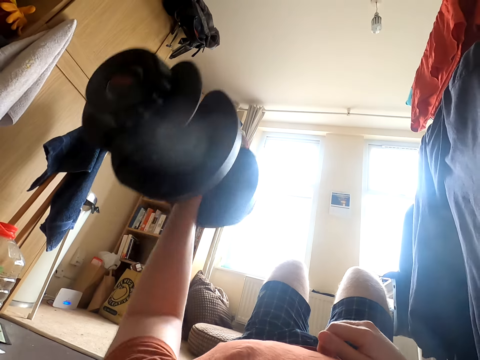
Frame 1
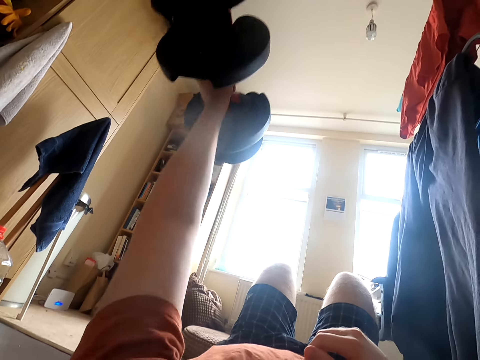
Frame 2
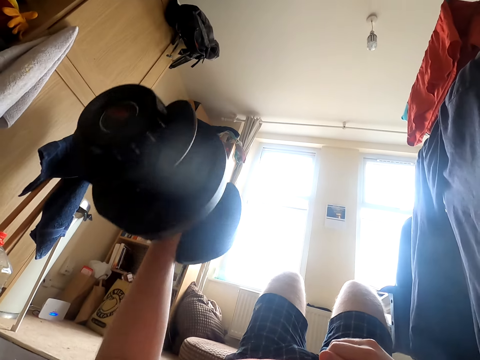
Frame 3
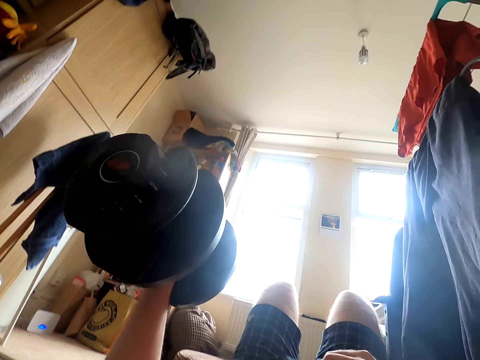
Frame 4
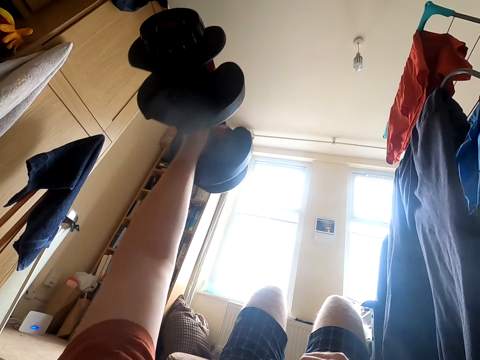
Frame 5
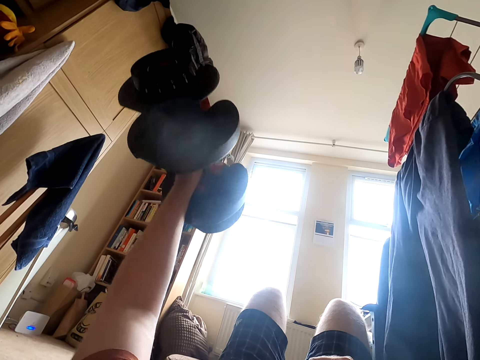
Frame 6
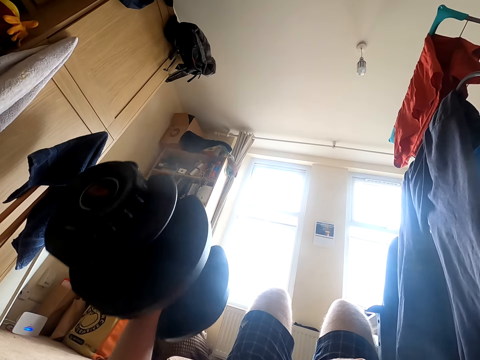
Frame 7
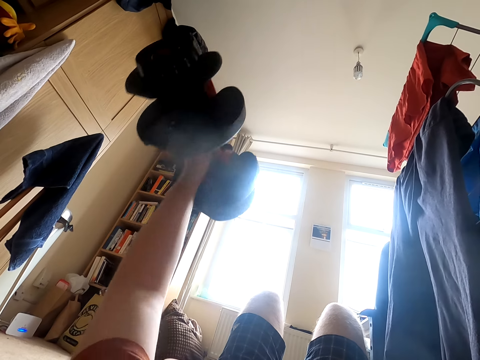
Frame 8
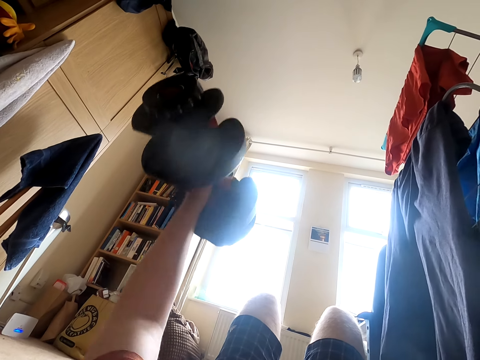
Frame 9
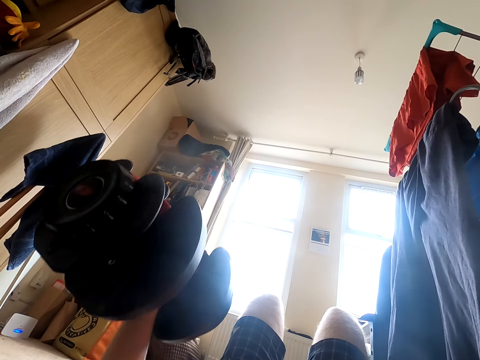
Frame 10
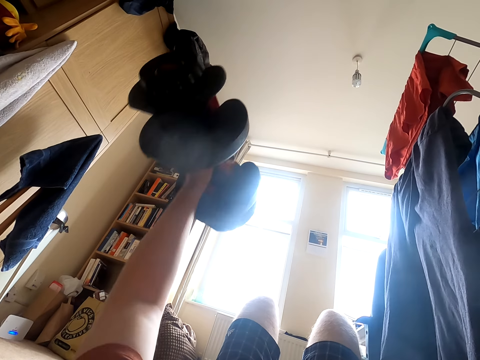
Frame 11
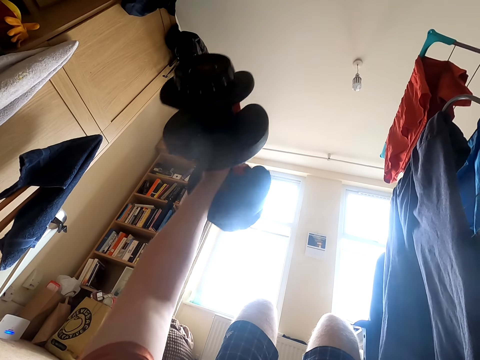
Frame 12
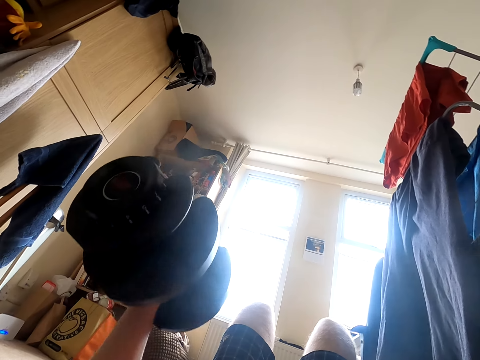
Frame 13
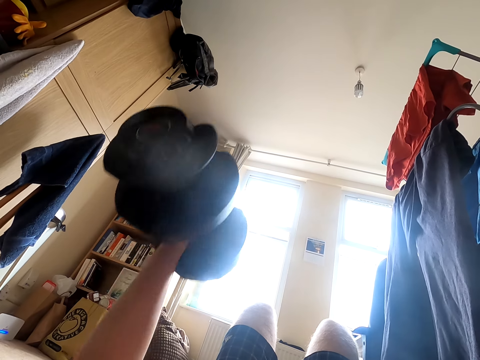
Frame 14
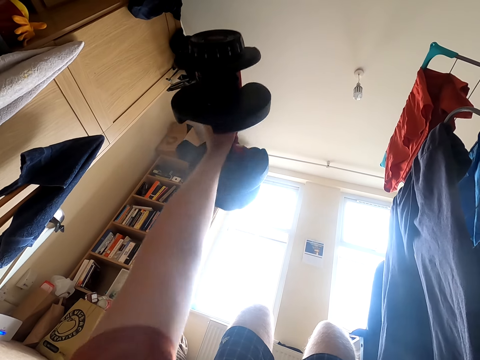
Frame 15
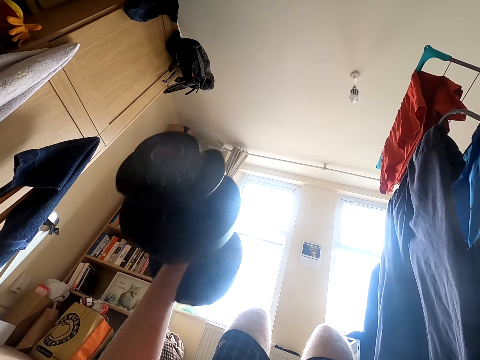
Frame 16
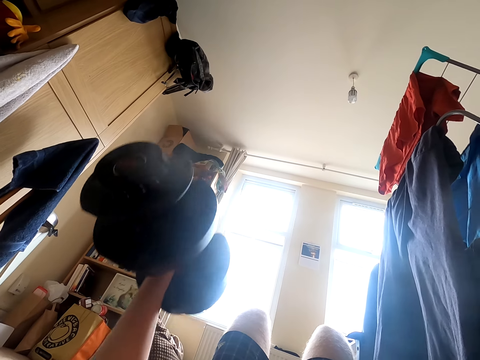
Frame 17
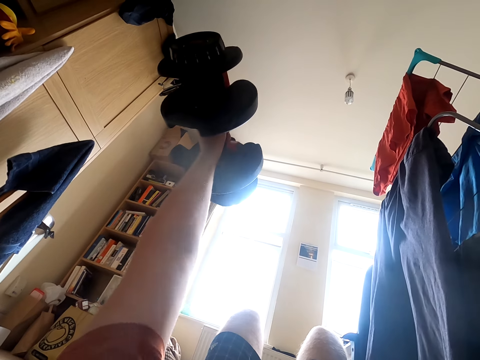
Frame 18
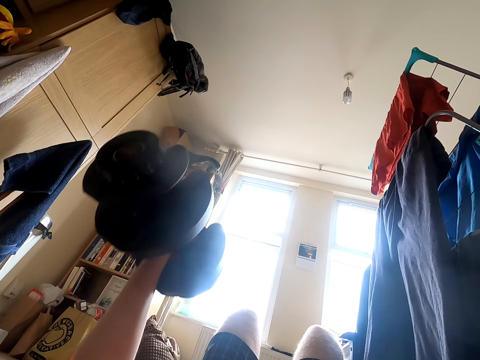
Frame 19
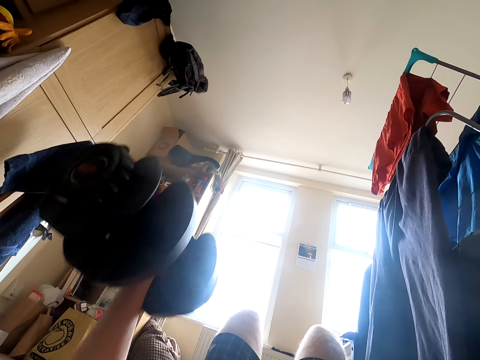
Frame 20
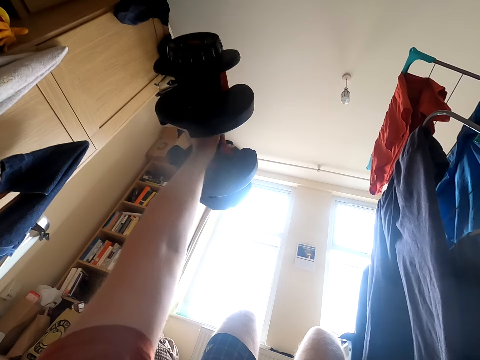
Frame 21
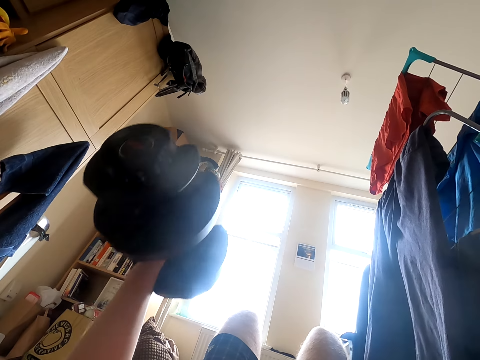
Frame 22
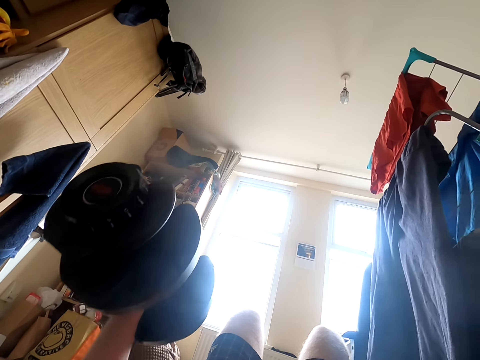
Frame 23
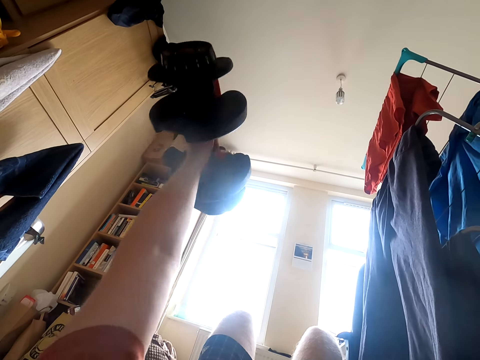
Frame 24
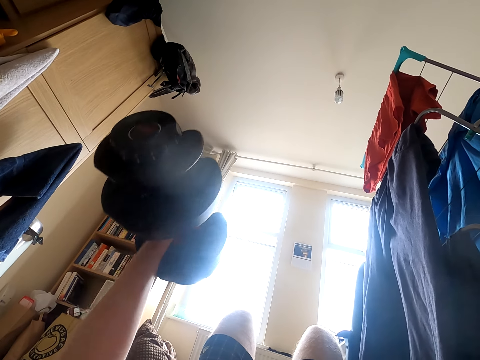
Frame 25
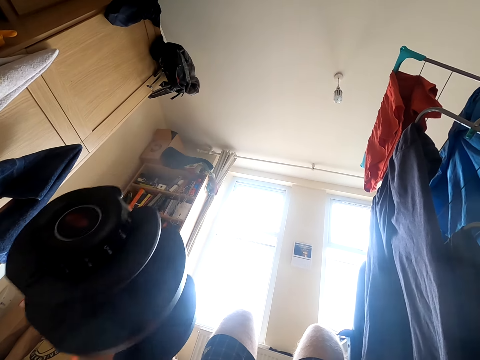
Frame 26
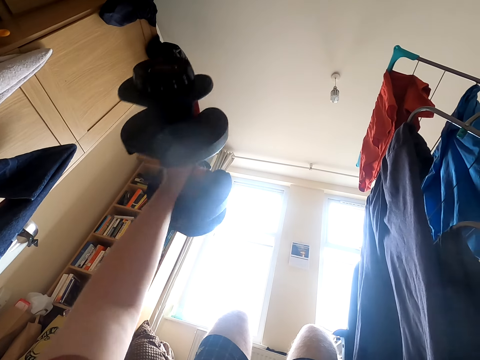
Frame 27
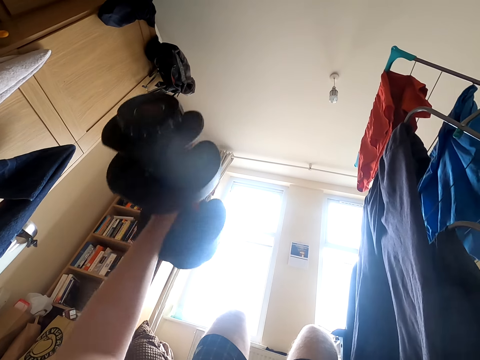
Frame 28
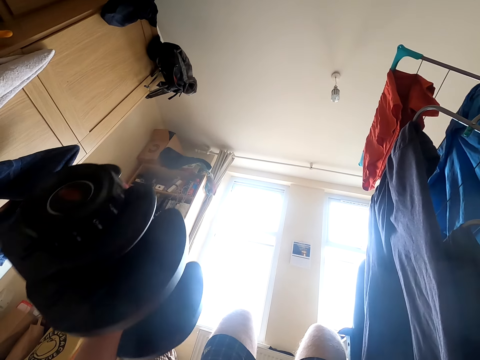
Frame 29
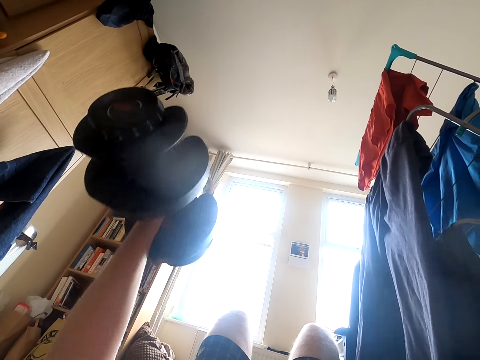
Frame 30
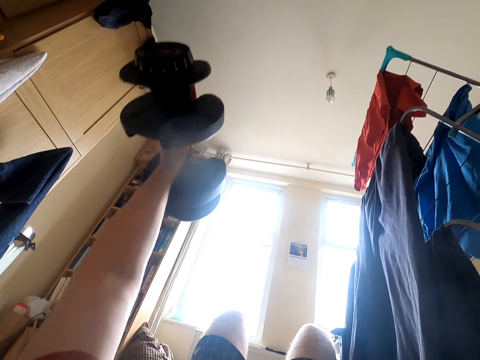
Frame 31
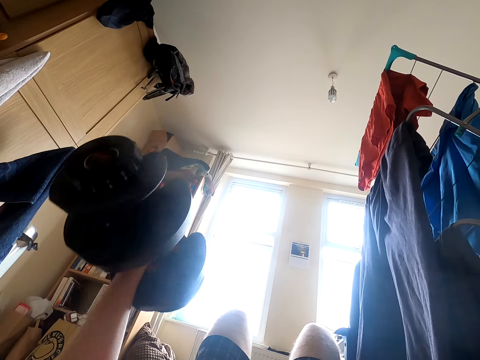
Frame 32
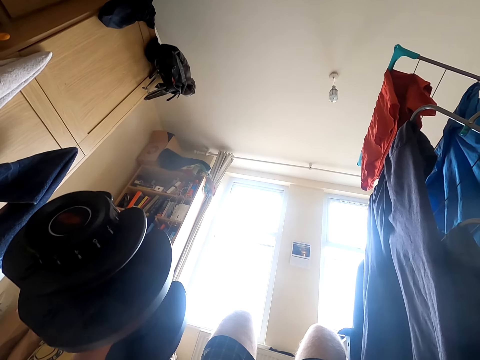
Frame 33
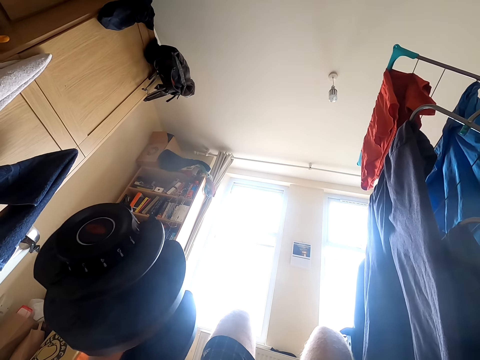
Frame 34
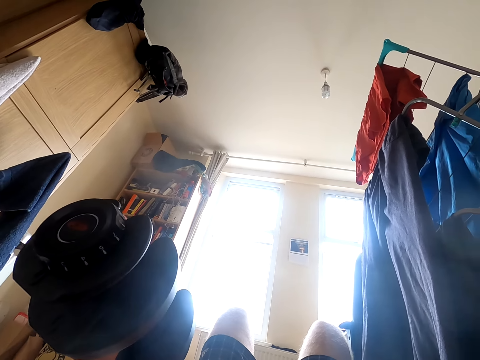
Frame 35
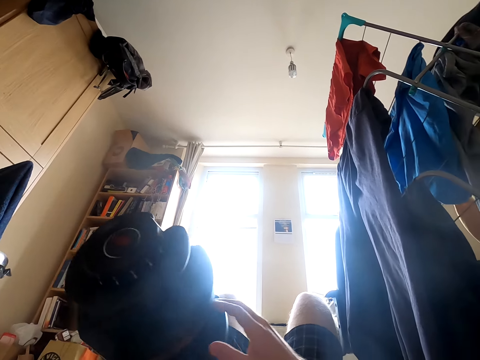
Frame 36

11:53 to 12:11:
The camera wearer lifts the dumbbell. They do exercise with the dumbbell. They put the dumbbell down. They lift the dumbbell. They put the dumbbell down. They lift the dumbbell. They put the dumbbell down. They lift the dumbbell. They breathe. They put the dumbbell down. They lift the dumbbell. They put the dumbbell down. They do exercise with the dumbbell again. They lift the dumbbell. They put the dumbbell down. They lift the dumbbell. They put the dumbbell down. They lift the dumbbell. They put the dumbbell down. They lift the dumbbell. They put the dumbbell down. They lift the dumbbell. They breathe again. They put the dumbbell down.

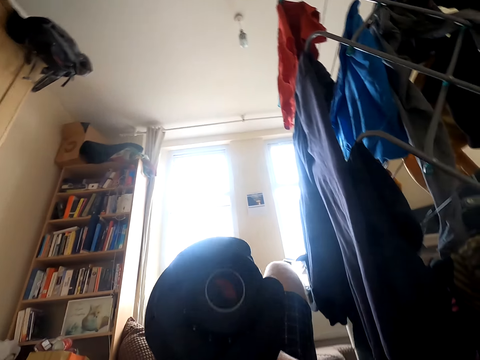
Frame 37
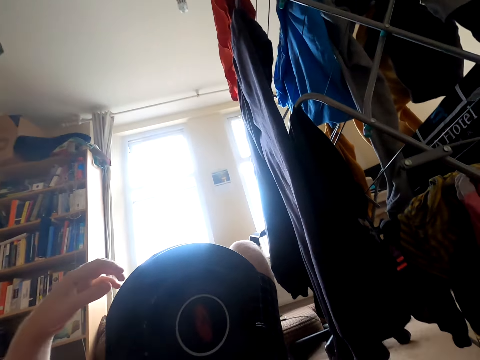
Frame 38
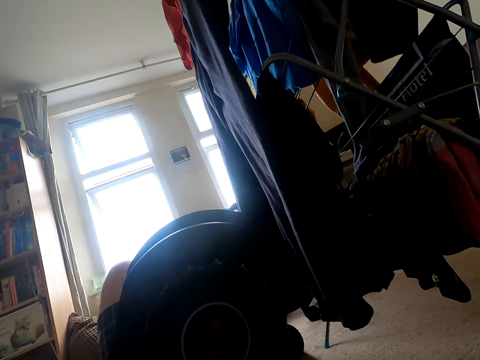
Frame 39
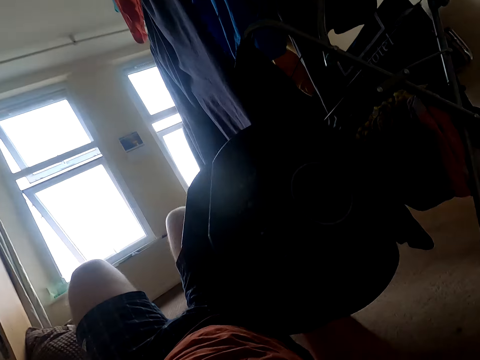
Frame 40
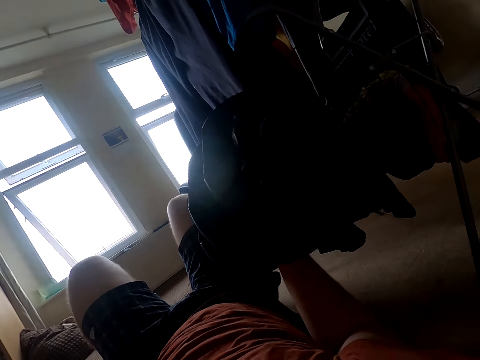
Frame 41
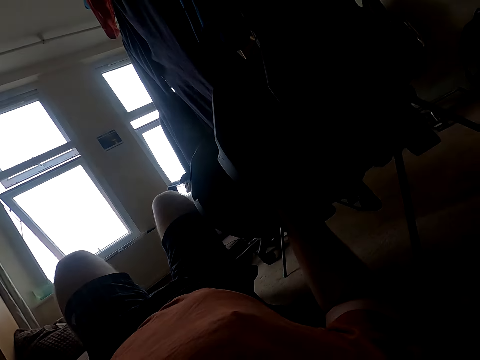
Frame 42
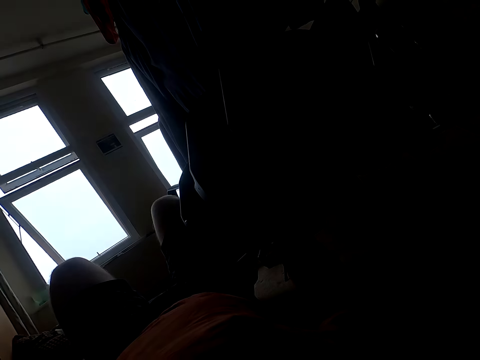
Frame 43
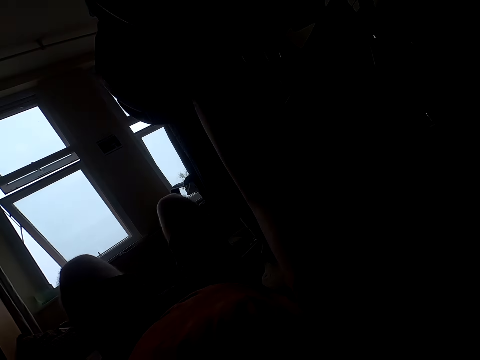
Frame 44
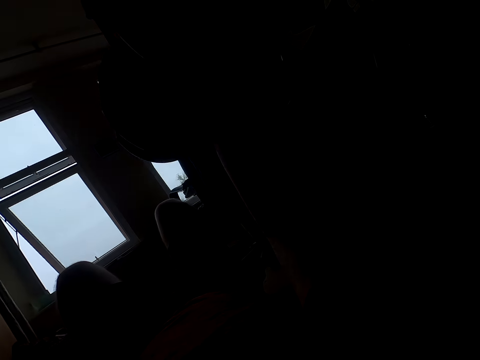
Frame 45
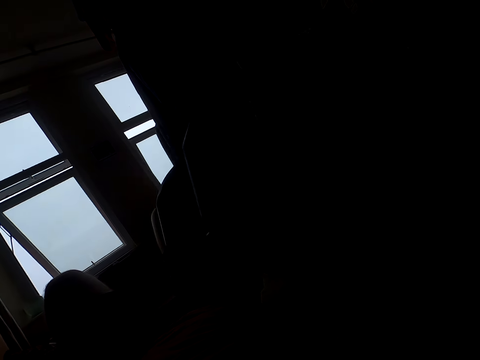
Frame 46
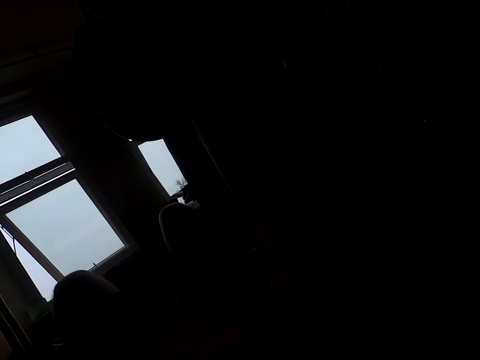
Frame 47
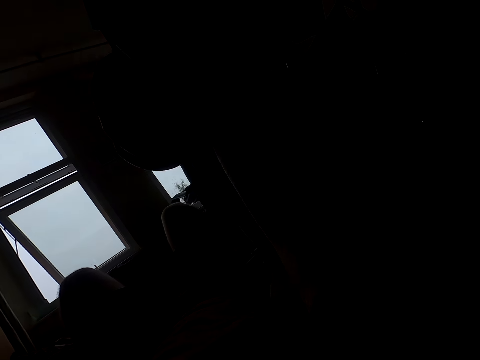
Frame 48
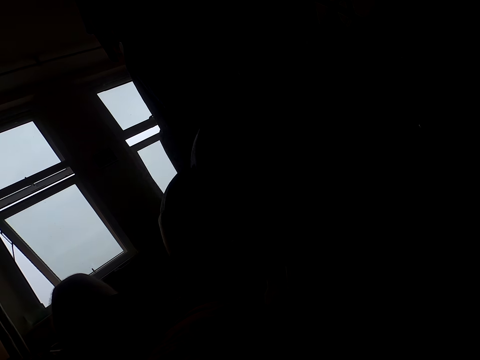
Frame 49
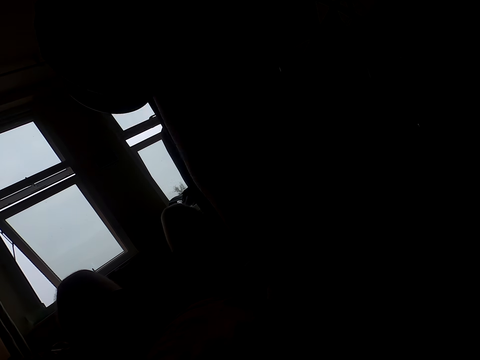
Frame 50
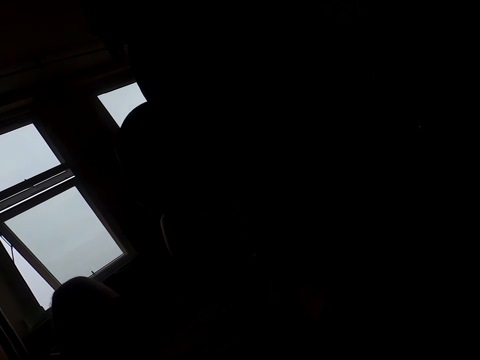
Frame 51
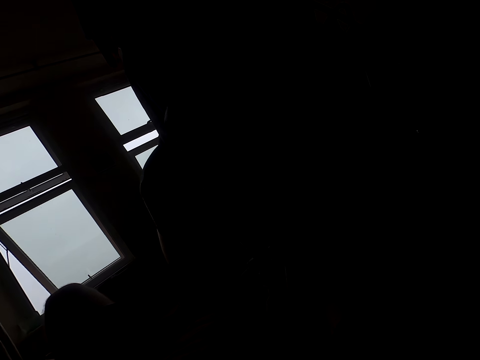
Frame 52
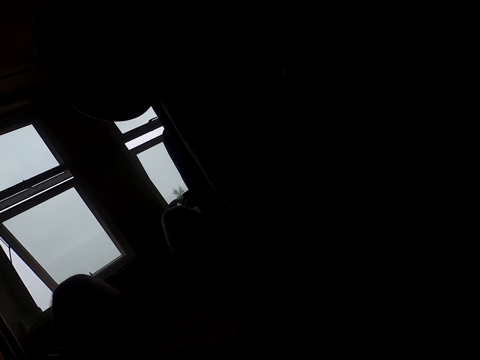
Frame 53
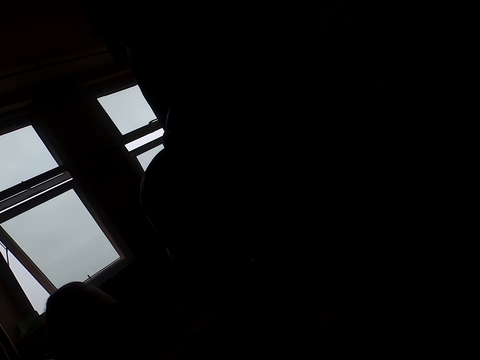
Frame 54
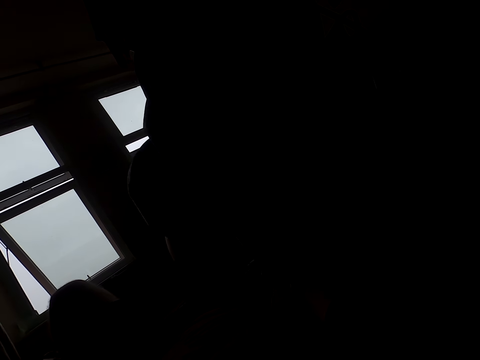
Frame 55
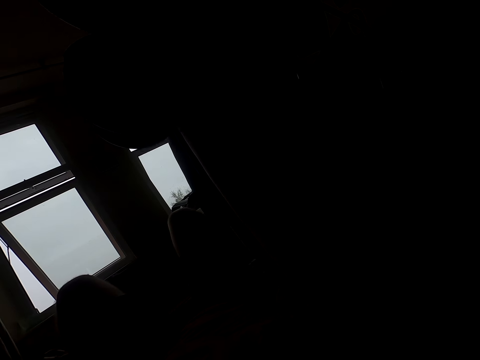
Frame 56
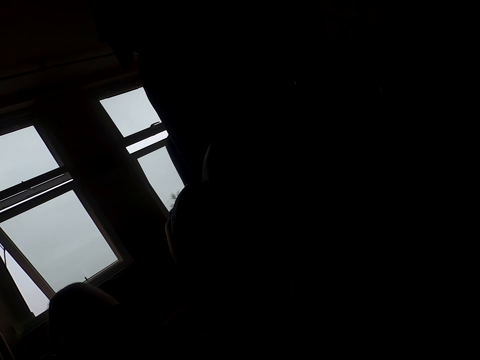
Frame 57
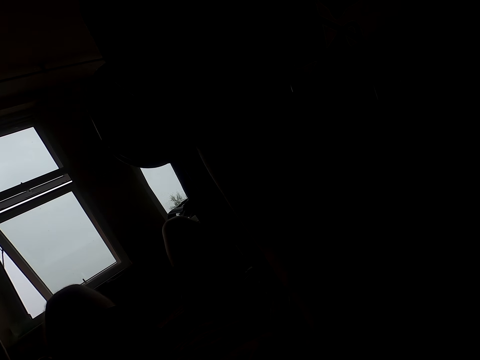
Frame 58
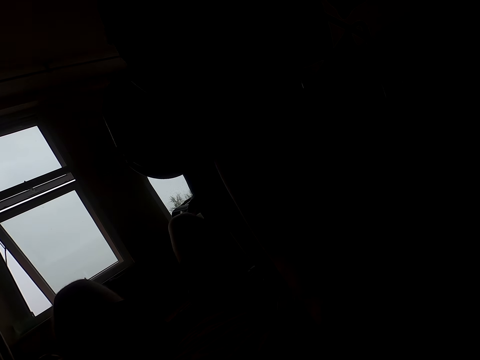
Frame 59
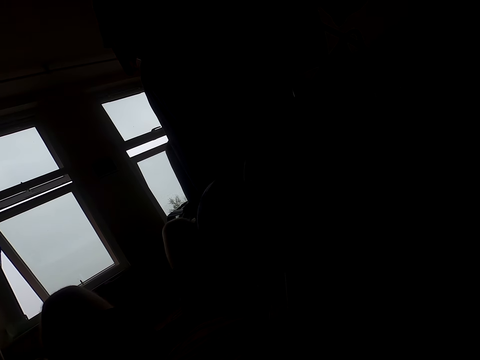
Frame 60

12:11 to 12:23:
The camera wearer exchanges the dumbbell to the other hand. They breathe. They lift the dumbbell and put the dumbbell down. They breathe. They lift the dumbbell, put the dumbbell down, lift the dumbbell, put the dumbbell down, lift the dumbbell and put the dumbbell down. They breathe. They lift the dumbbell.
